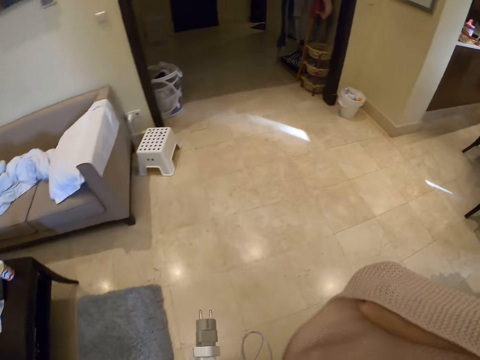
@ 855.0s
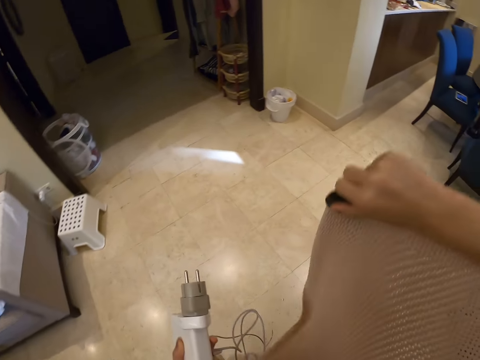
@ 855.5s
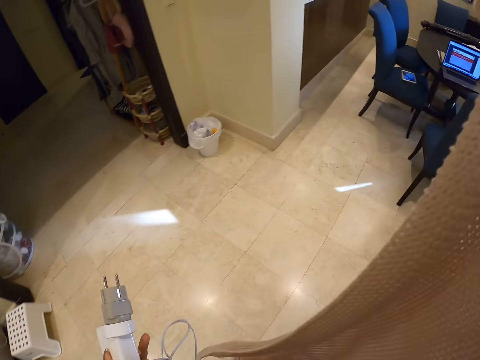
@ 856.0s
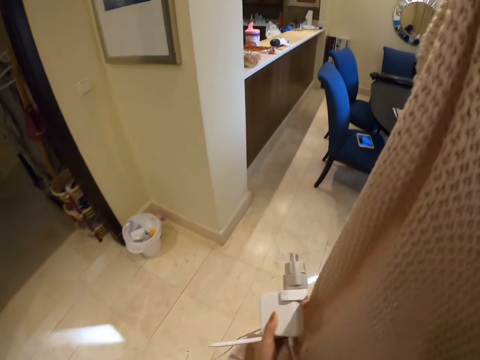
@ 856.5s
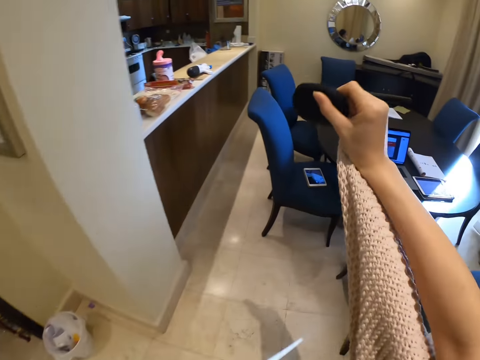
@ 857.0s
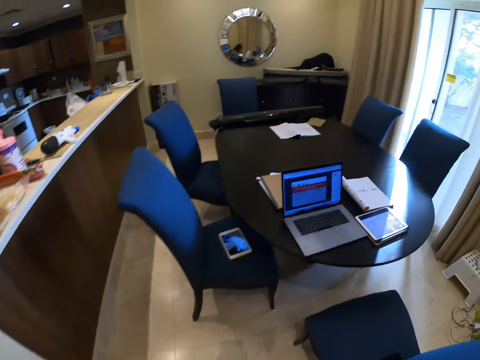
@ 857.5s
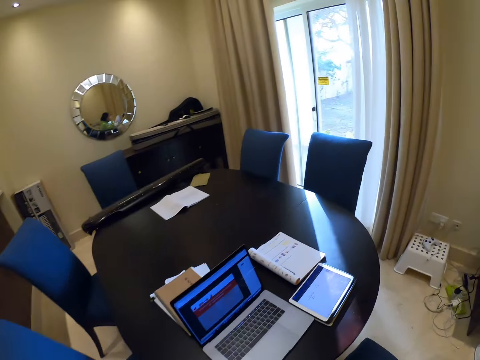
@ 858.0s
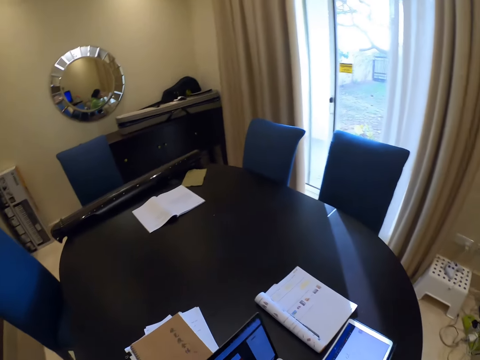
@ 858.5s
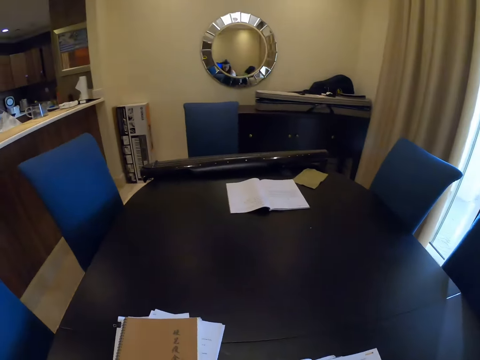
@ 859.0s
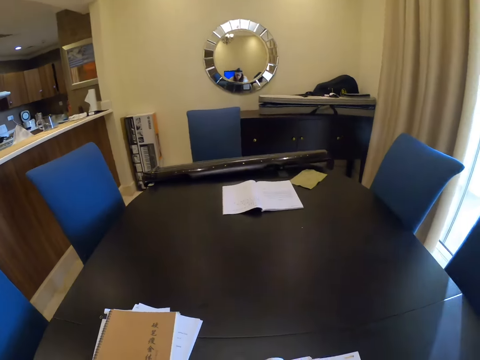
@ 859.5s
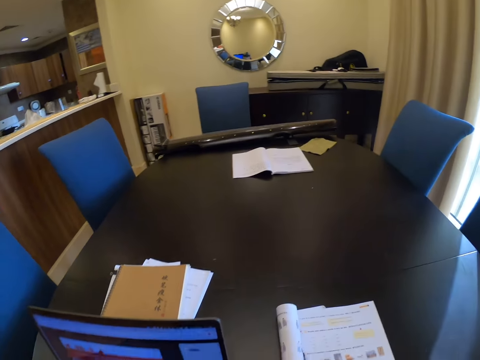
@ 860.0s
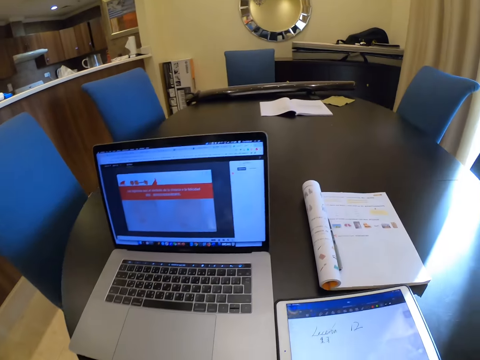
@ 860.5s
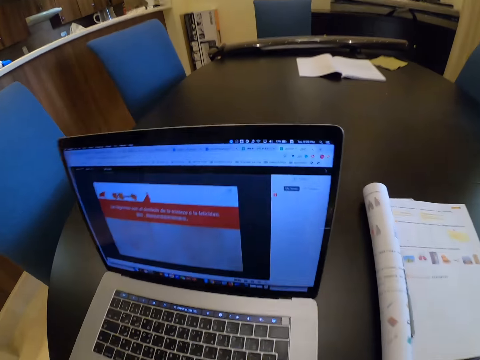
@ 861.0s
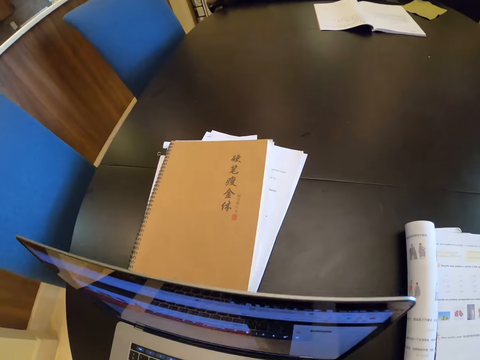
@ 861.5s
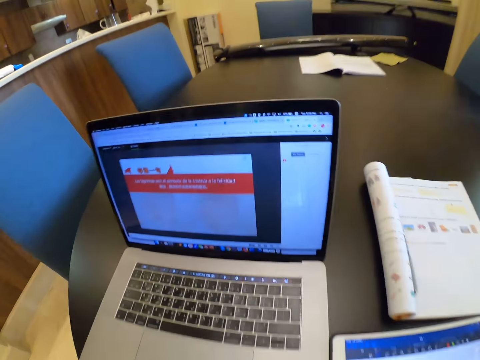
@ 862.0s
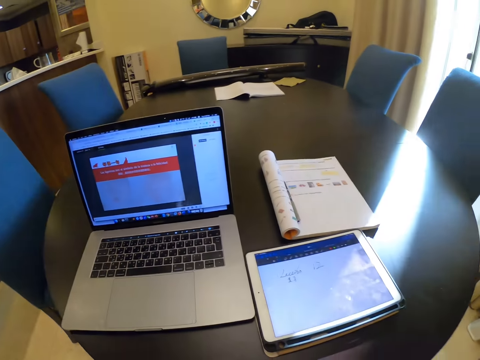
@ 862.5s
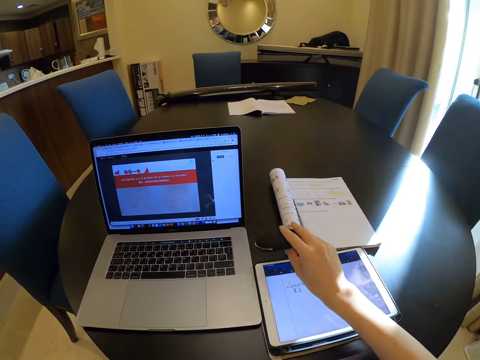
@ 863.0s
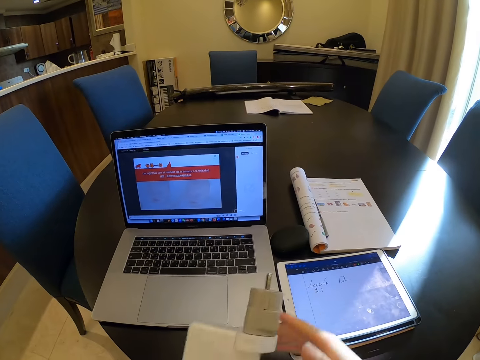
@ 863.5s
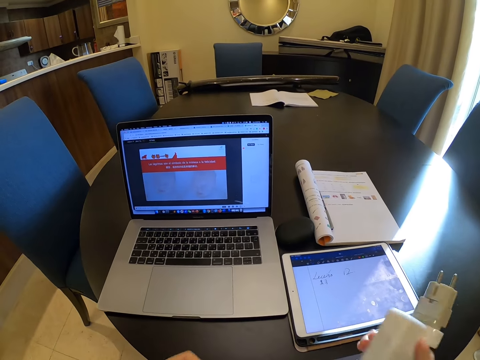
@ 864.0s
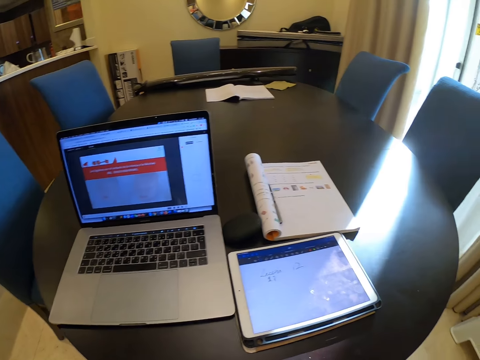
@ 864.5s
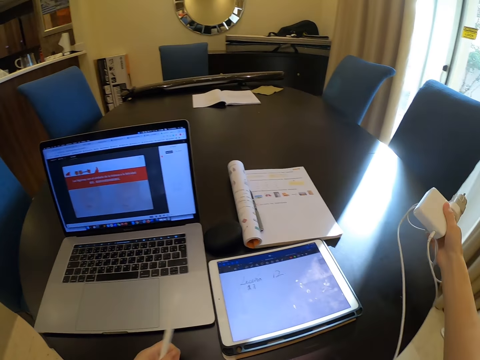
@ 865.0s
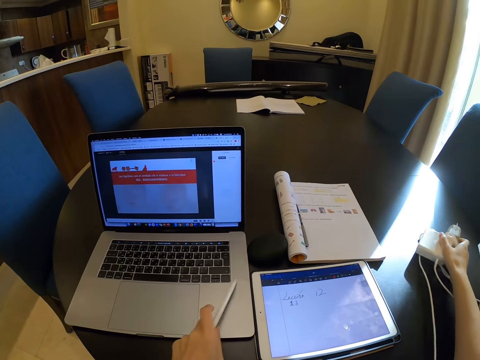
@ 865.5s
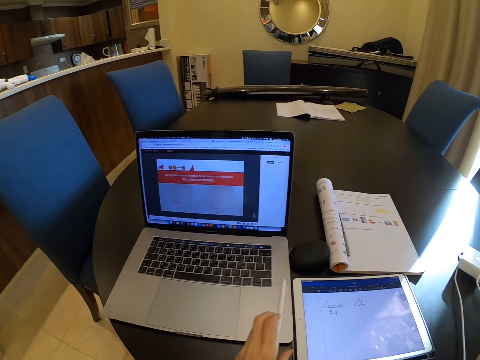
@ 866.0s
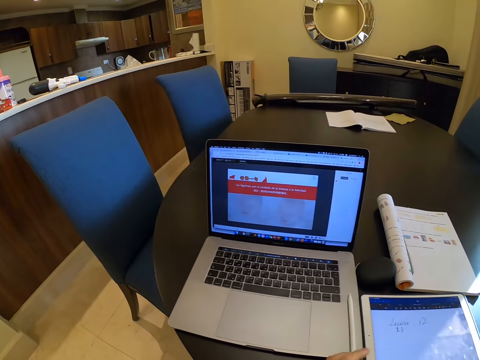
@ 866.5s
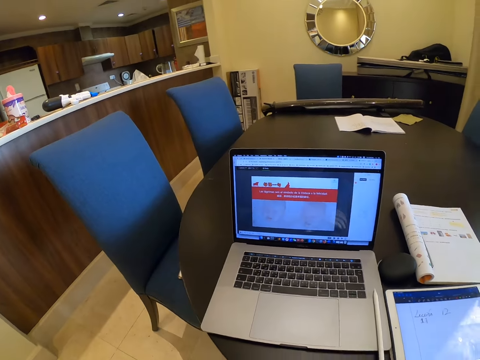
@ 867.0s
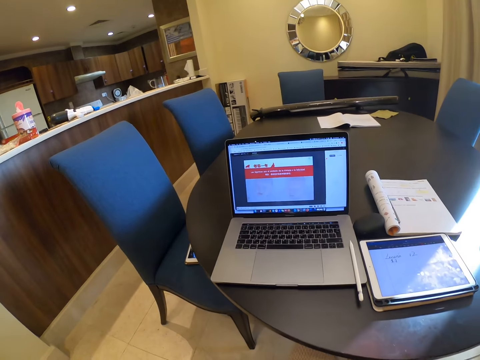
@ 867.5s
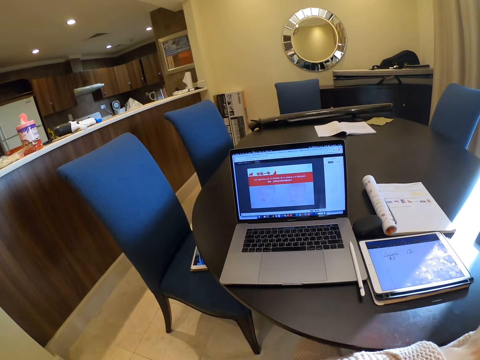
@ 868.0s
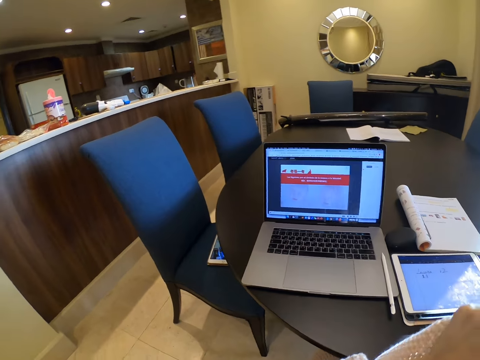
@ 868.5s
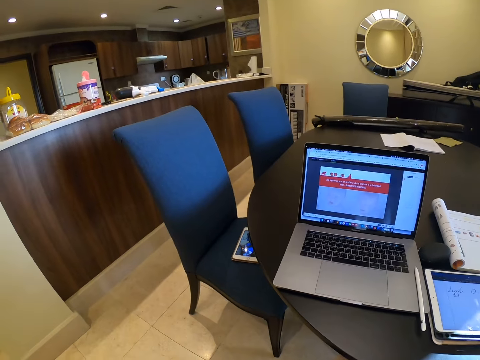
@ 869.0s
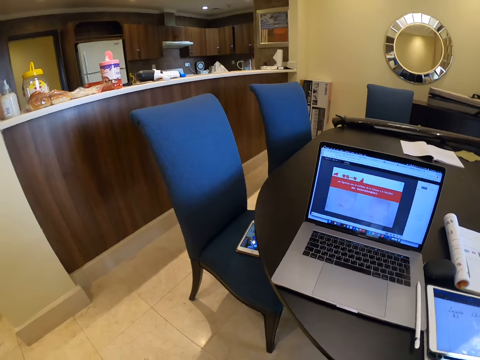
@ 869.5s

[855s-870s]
The camera wearer flips a blanket with her right hand. She walks towards a chair. She holds up a cloth. She sits on the chair. She drops the black case on a table. She puts a mouse on the table. She drops a charger on the table with her right hand. She drops a stylus pen on the laptop with her left hand.

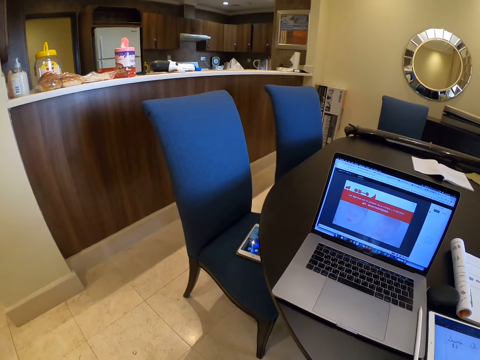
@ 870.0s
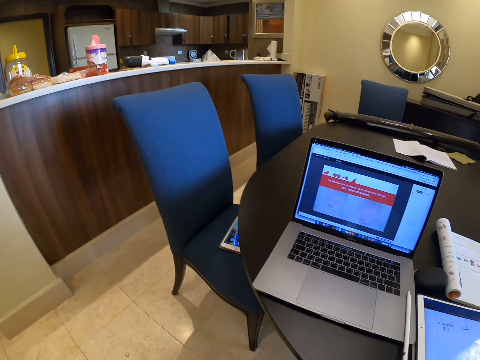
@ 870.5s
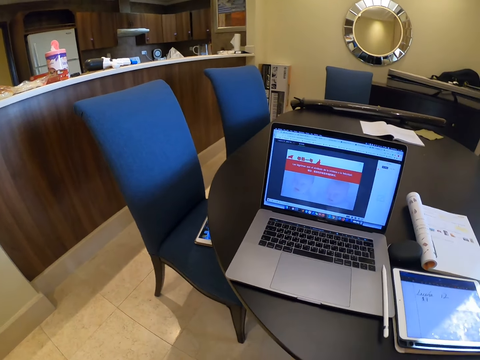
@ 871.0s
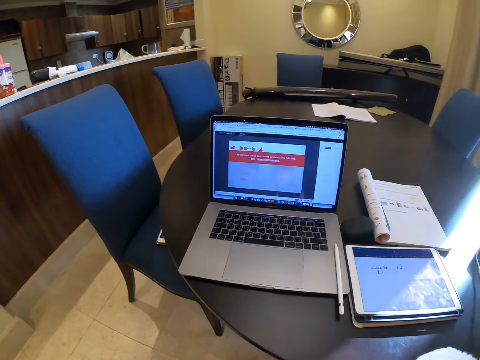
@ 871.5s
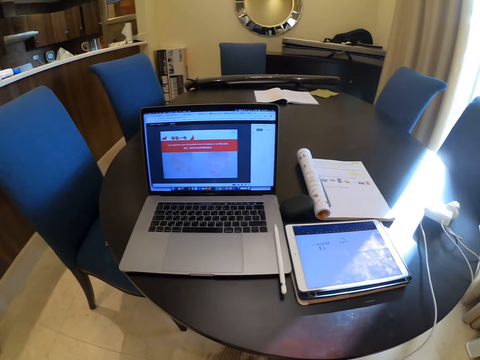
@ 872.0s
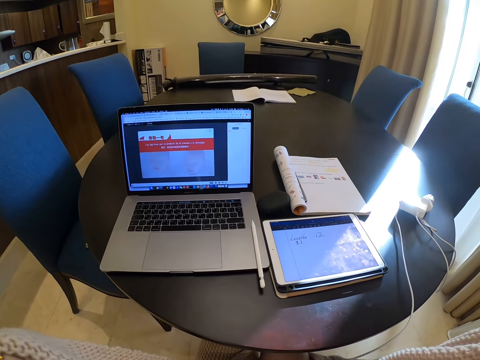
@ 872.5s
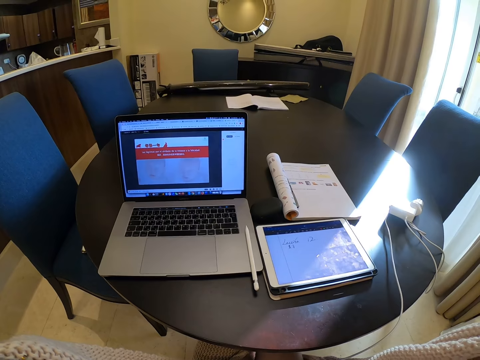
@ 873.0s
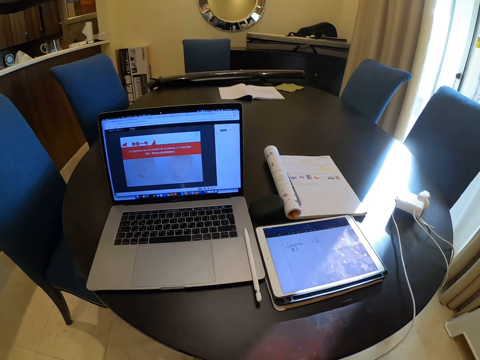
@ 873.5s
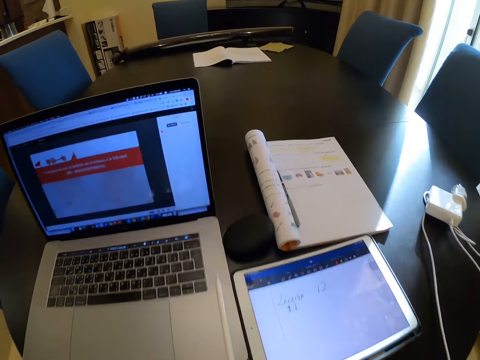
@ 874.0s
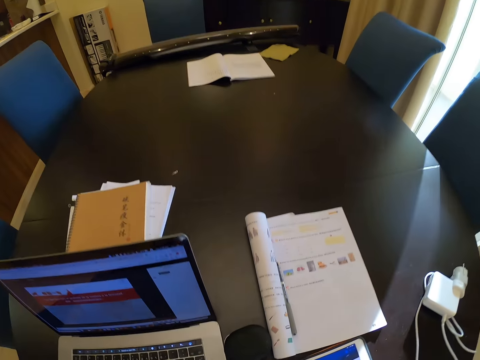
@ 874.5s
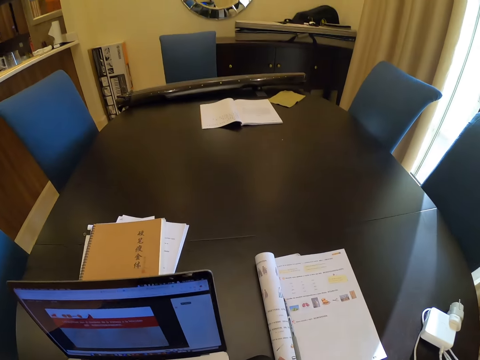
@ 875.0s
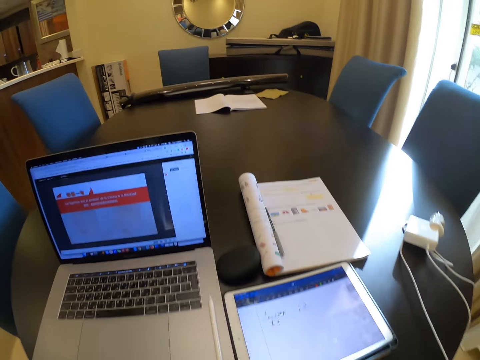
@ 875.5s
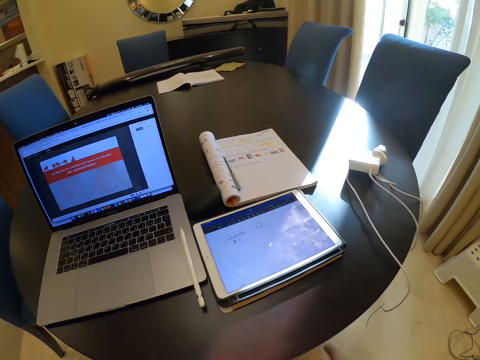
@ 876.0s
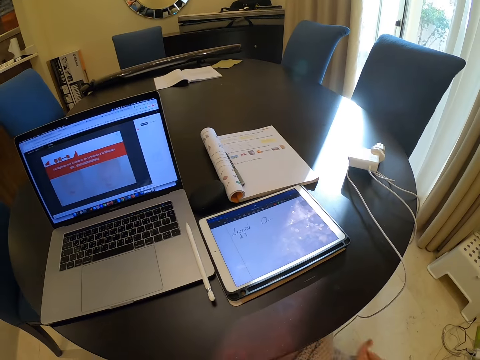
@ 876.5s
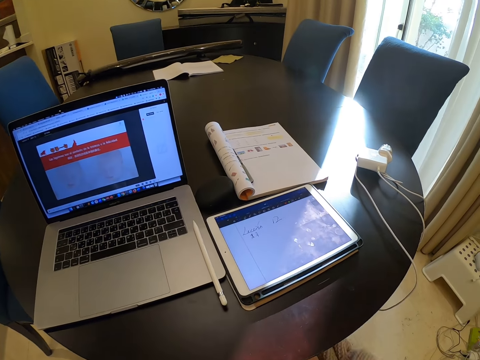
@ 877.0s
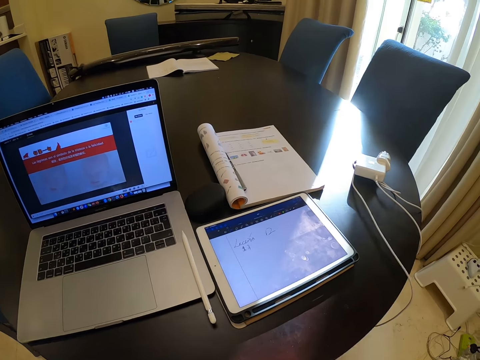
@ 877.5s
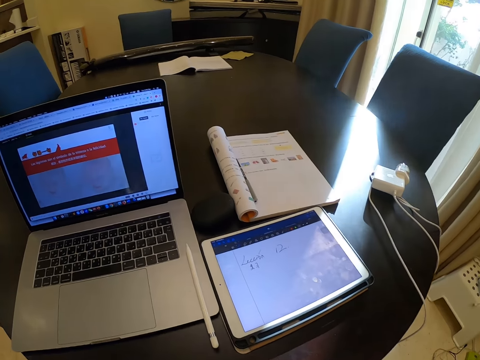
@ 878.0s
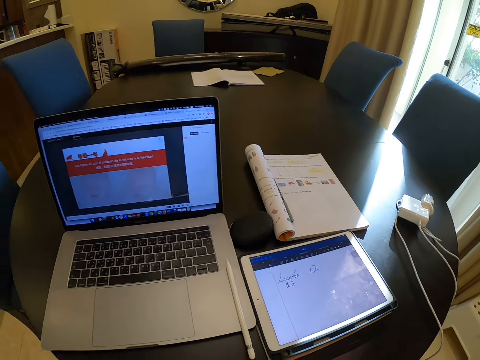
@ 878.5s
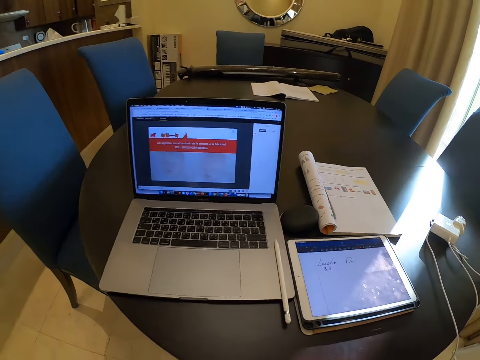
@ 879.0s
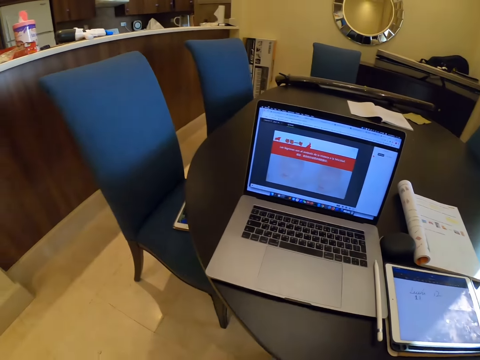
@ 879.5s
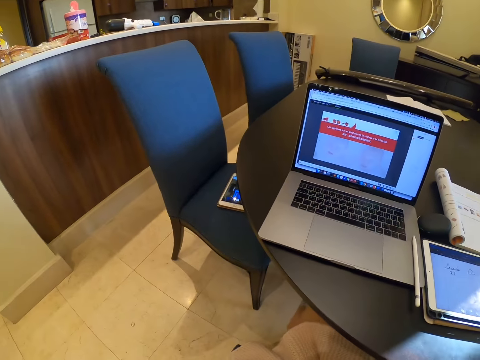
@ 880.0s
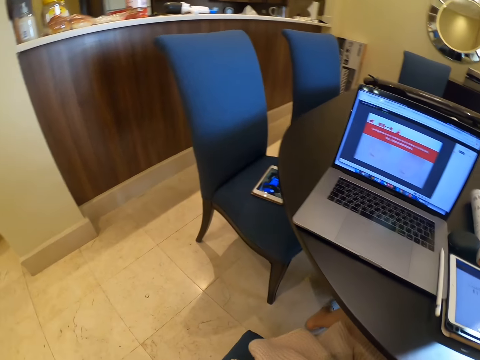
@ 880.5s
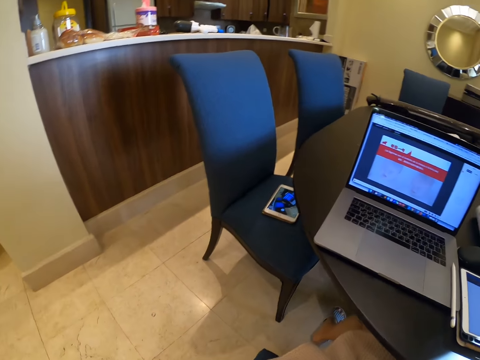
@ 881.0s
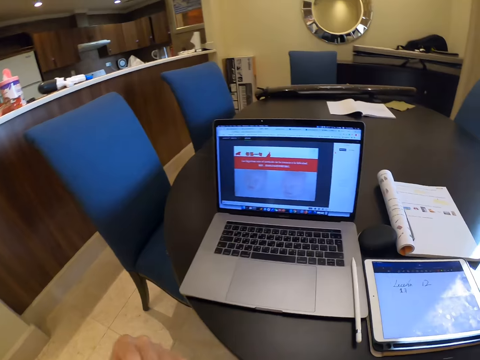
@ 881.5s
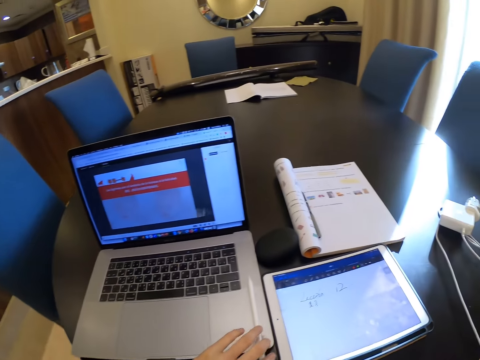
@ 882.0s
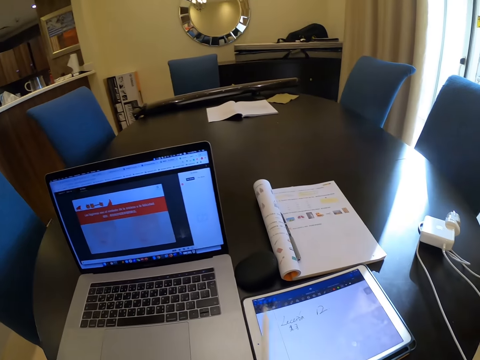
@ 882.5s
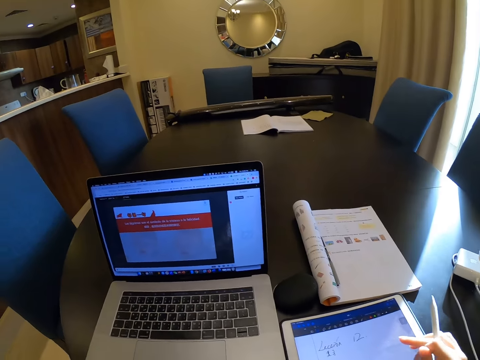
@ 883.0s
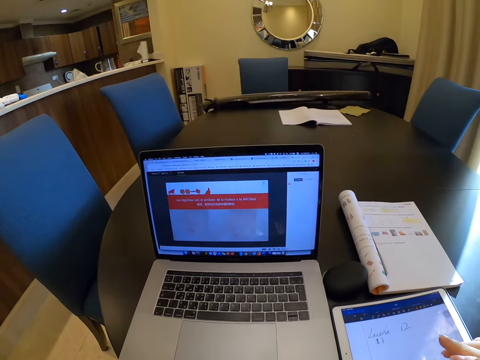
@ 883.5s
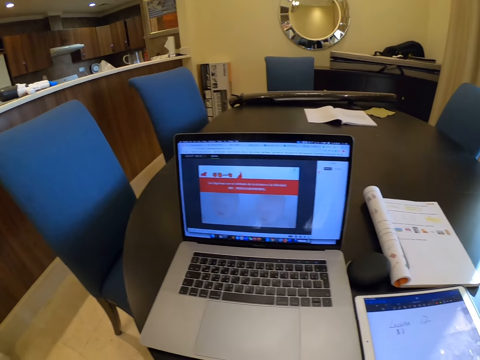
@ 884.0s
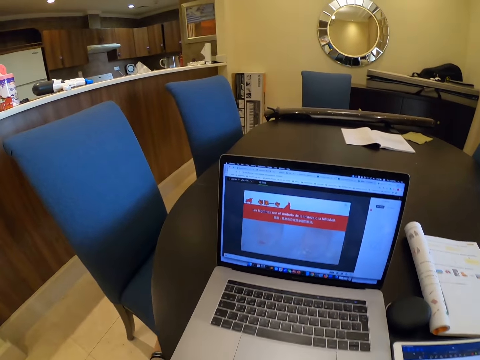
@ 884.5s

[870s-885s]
The camera wearer adjusts the camera. She adjusts the blanket. She picks up the stylus pen with her left hand. She passes the stylus pen to her right hand.
